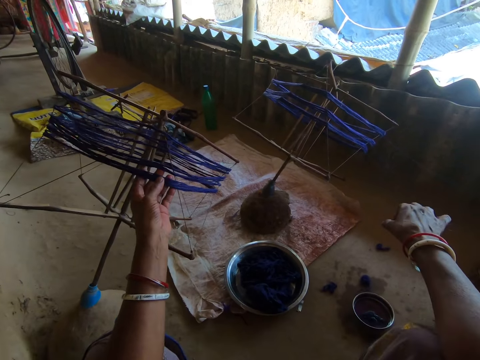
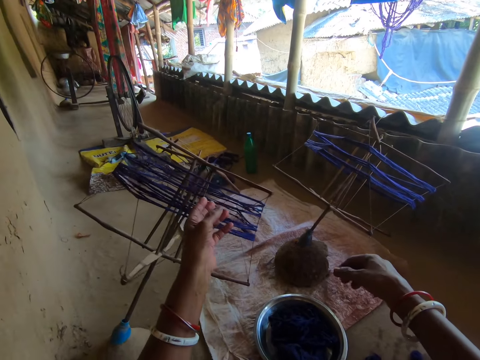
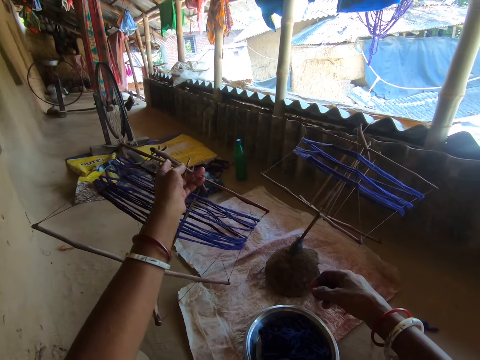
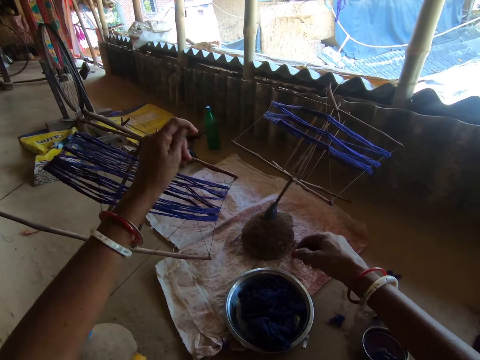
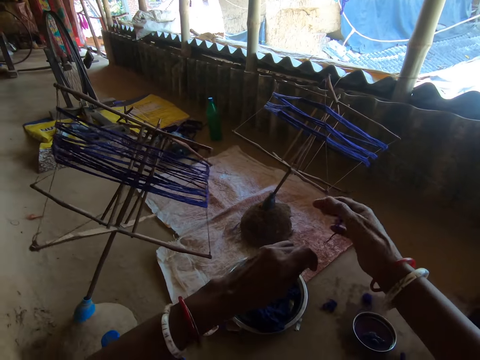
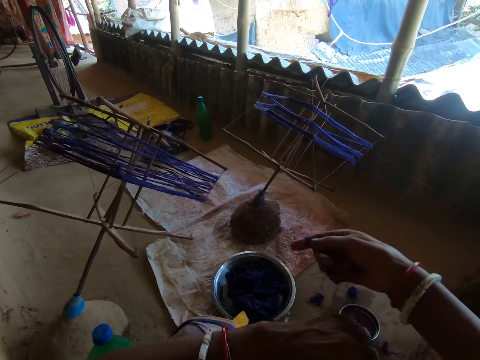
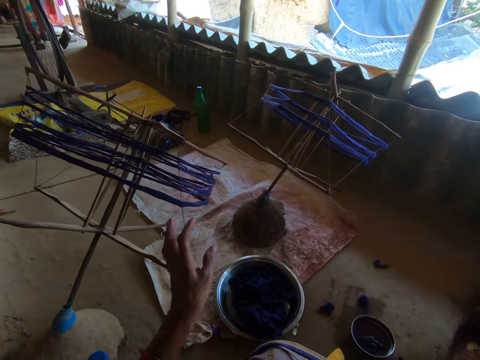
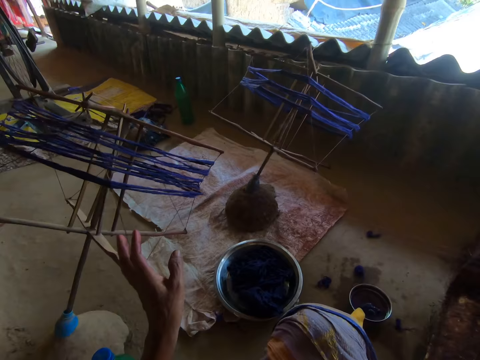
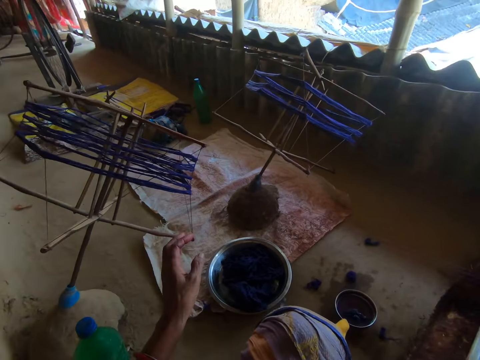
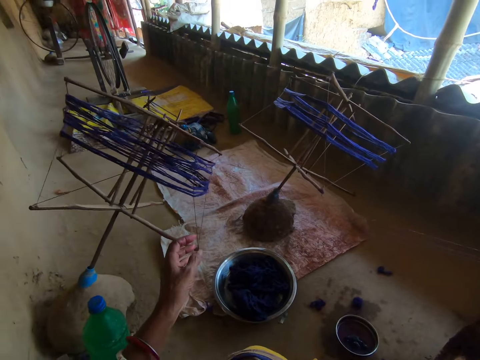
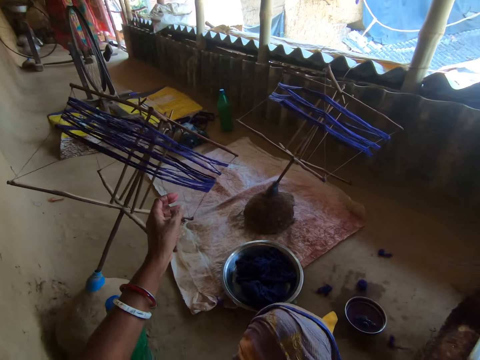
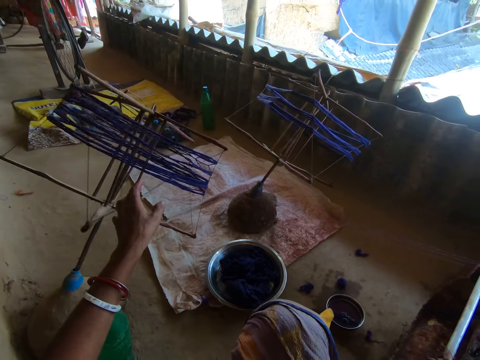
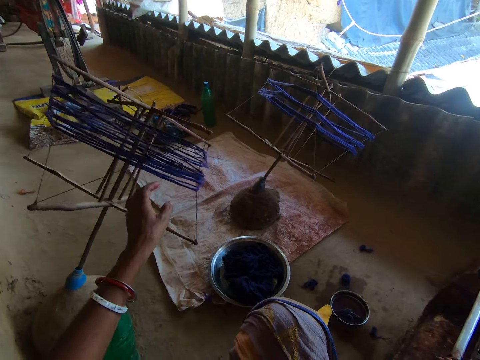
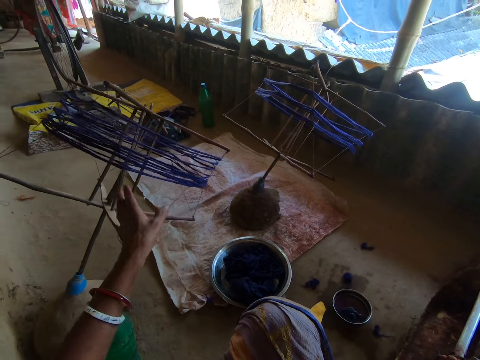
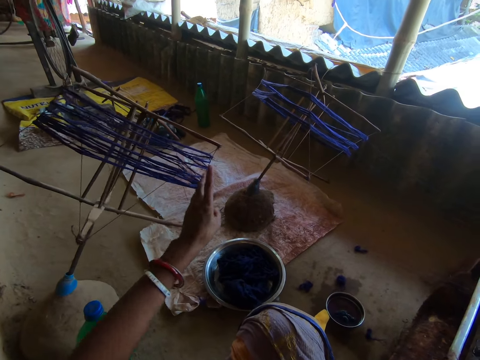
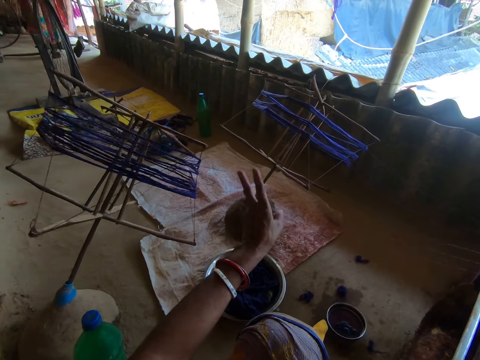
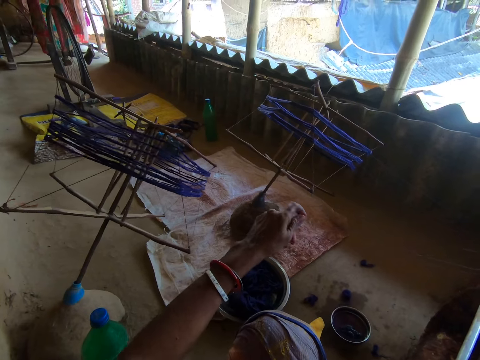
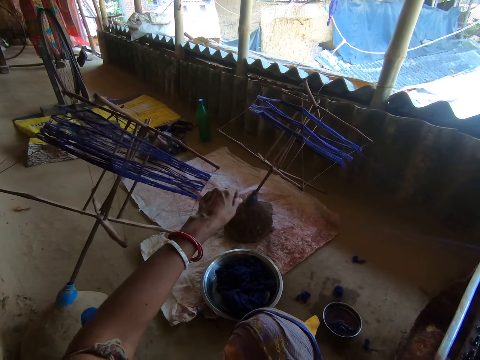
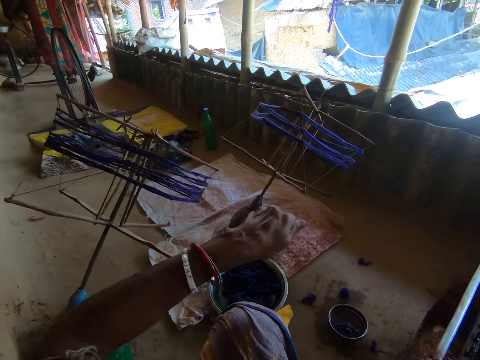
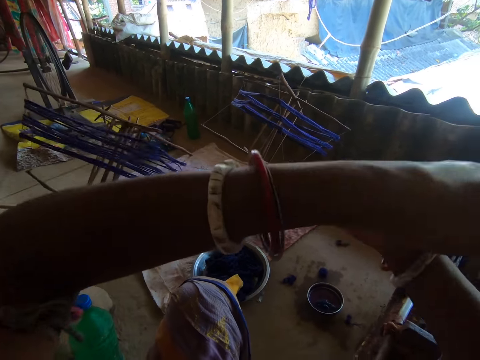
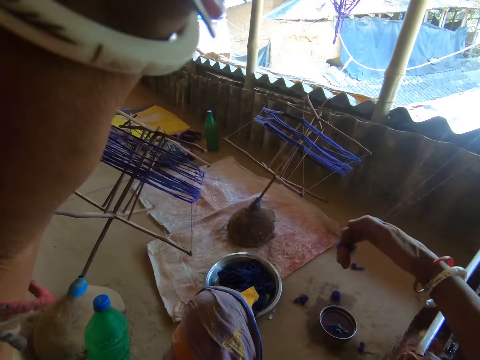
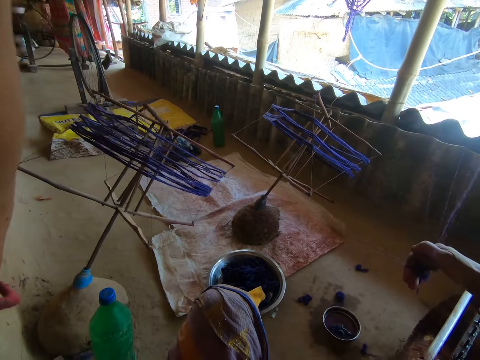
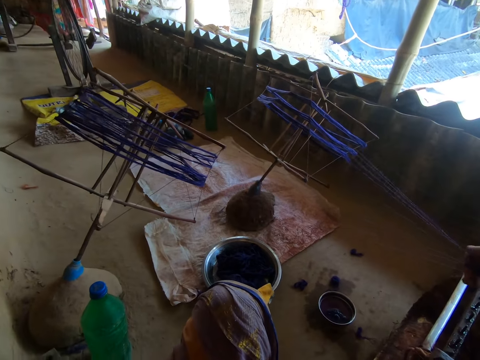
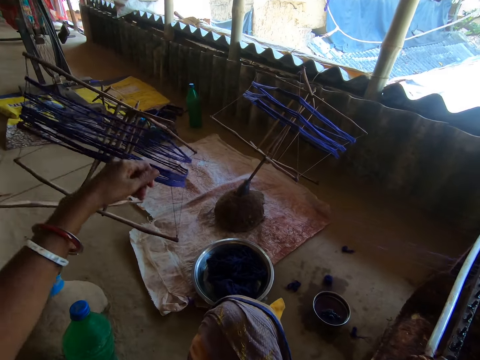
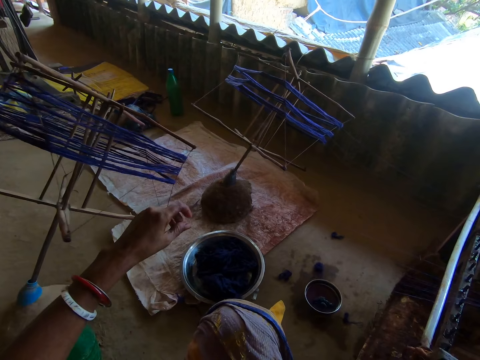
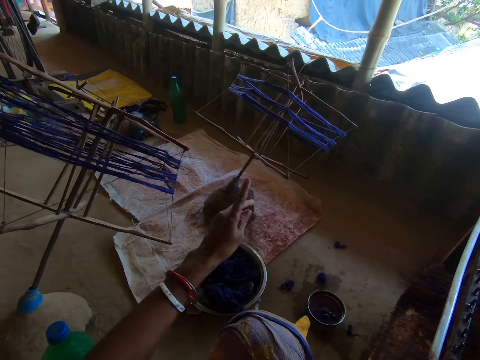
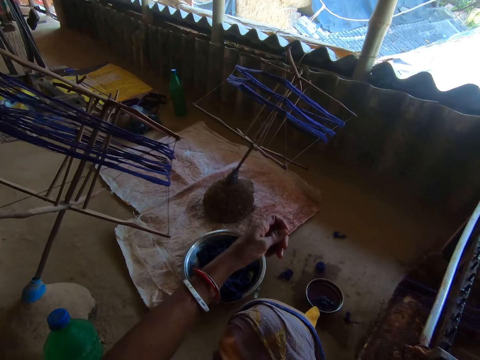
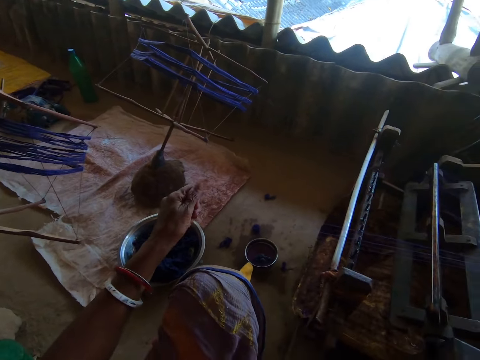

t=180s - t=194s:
The camera wearer pulls the thread with her hand. She folds the thread with her hands.

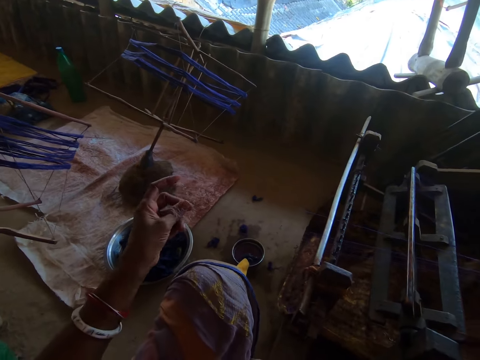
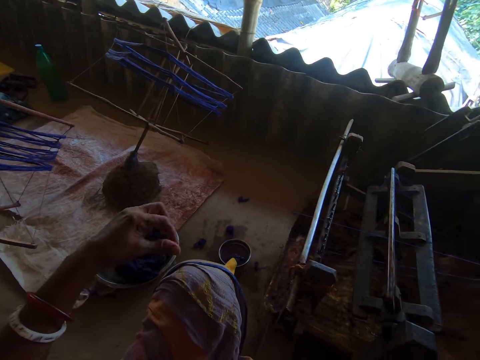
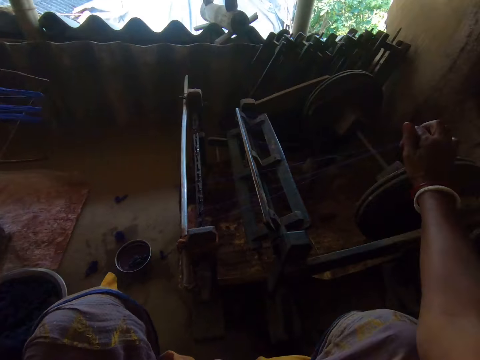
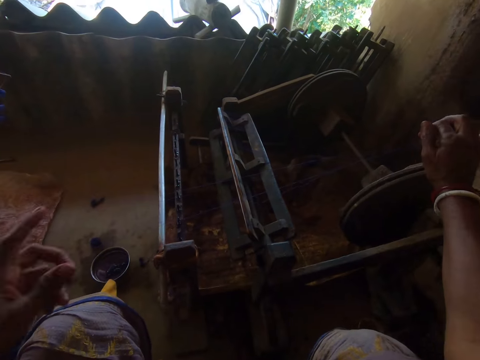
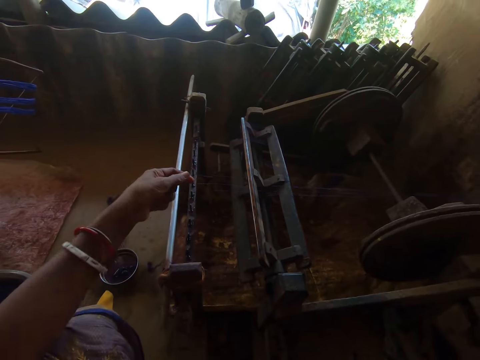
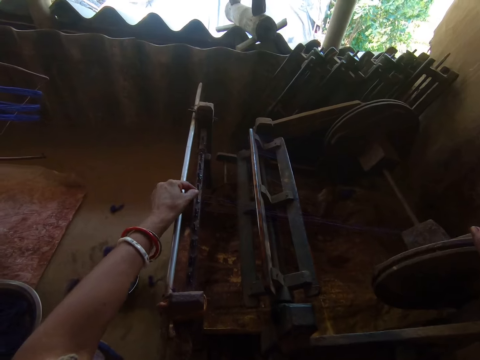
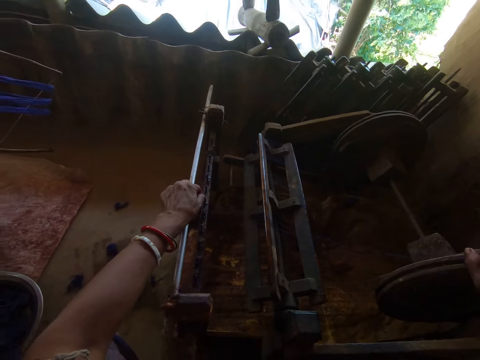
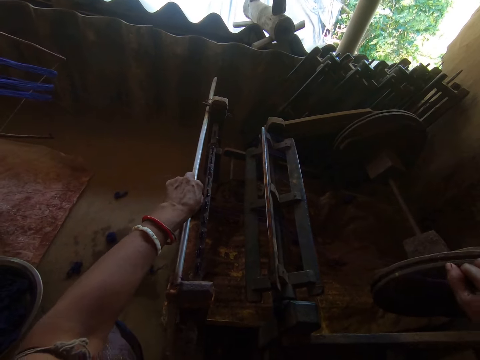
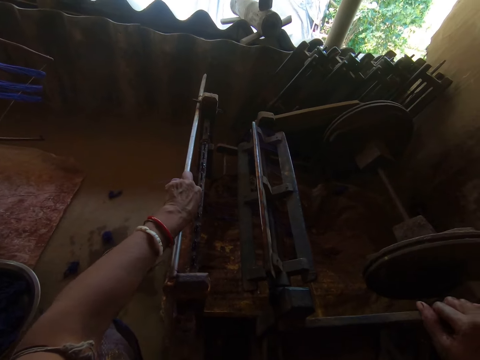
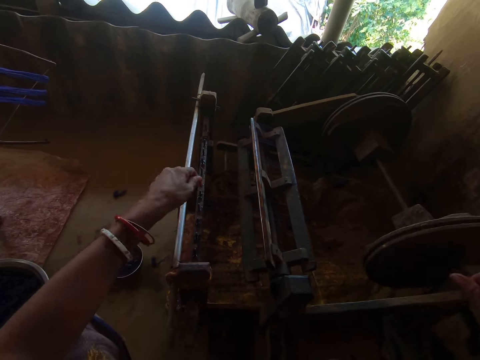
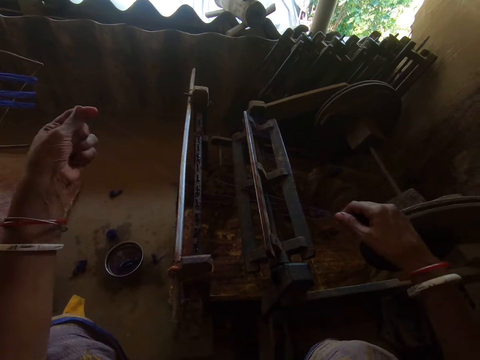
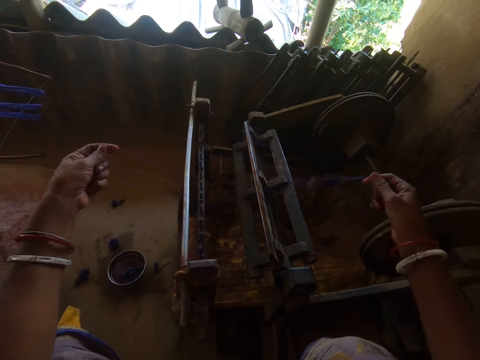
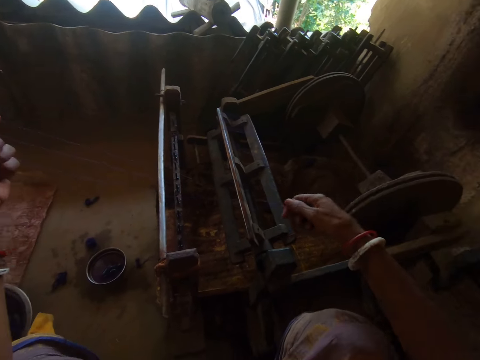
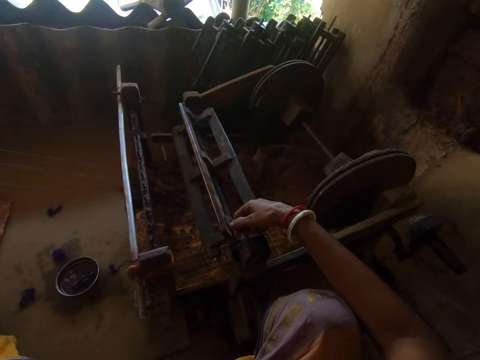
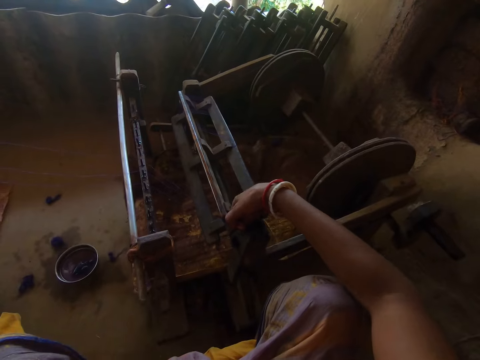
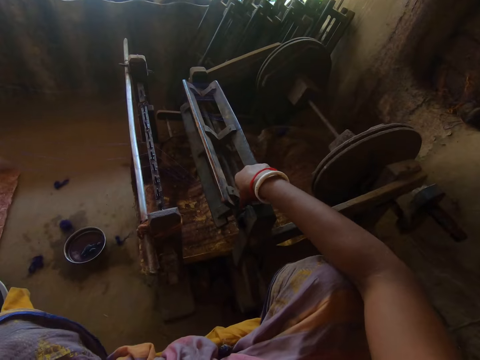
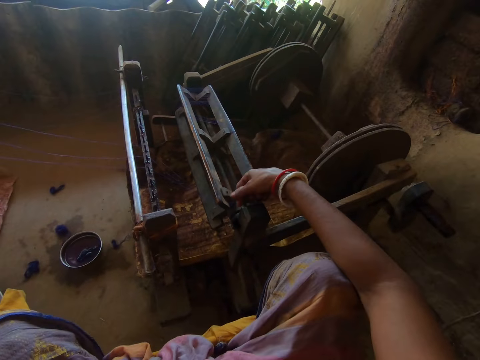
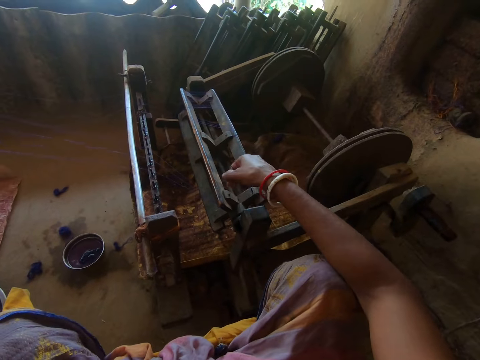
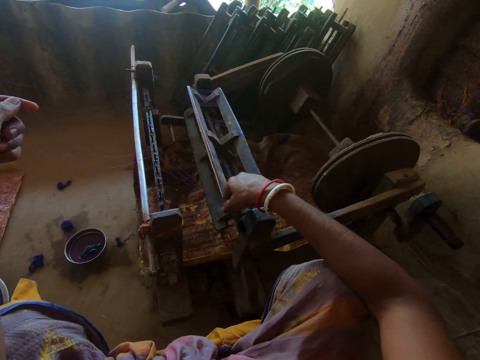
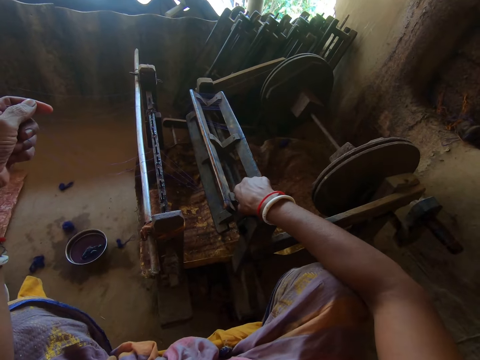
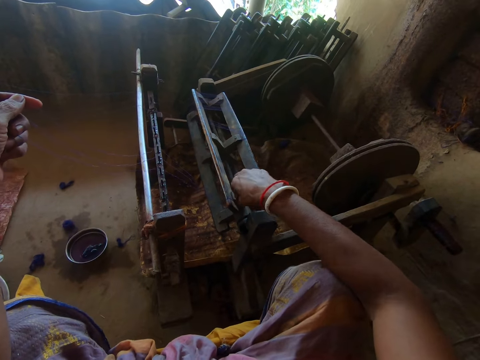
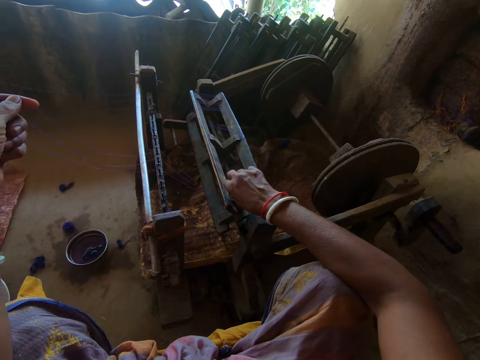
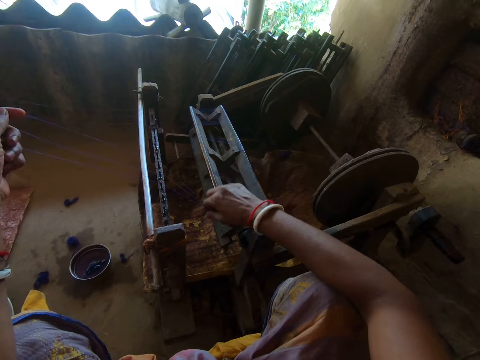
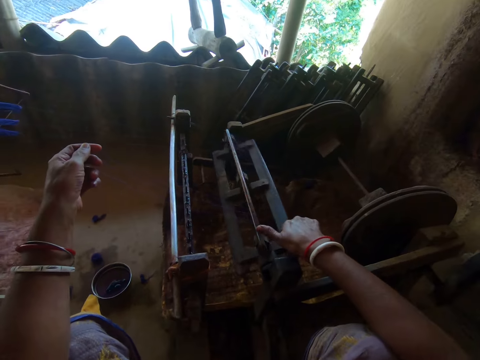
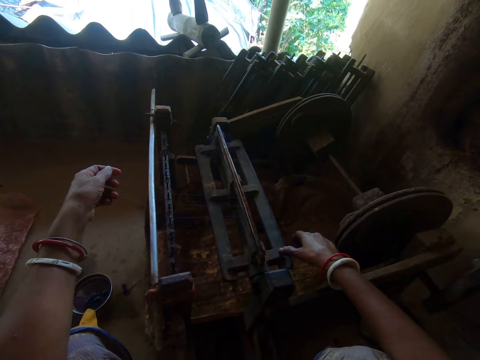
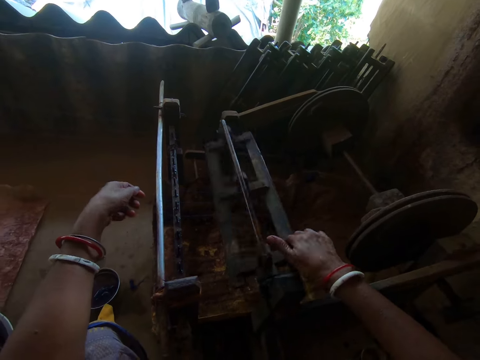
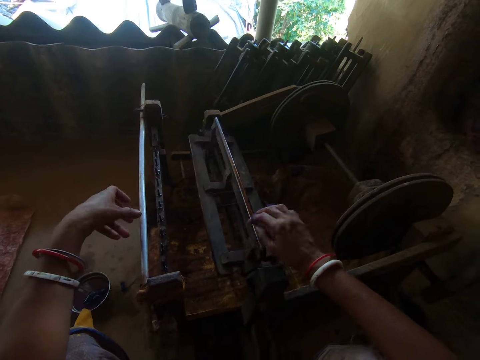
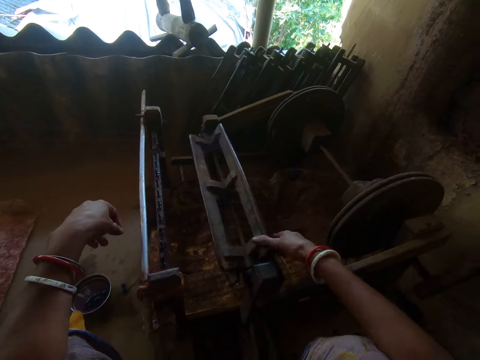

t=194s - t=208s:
The camera wearer puts the thread on the thread rolling machine. She rotates the machine with her hand.
